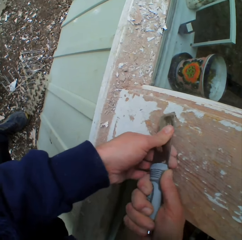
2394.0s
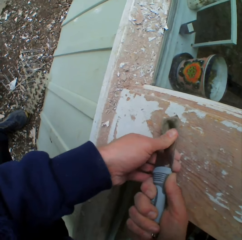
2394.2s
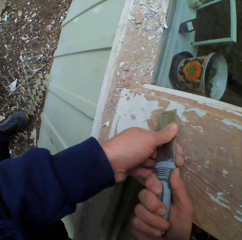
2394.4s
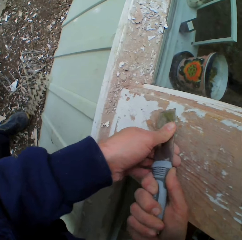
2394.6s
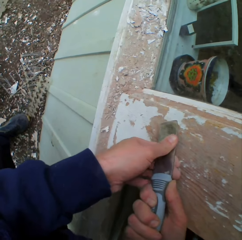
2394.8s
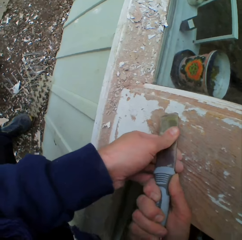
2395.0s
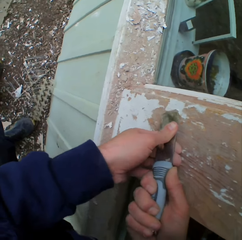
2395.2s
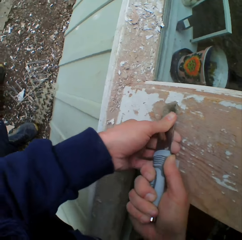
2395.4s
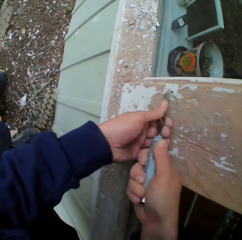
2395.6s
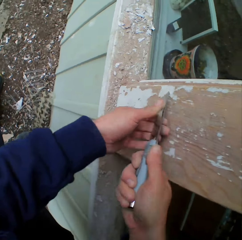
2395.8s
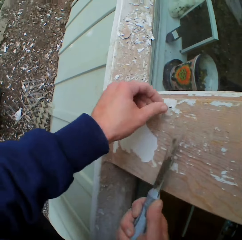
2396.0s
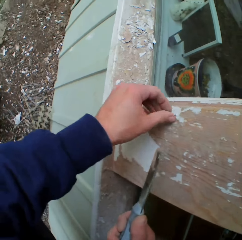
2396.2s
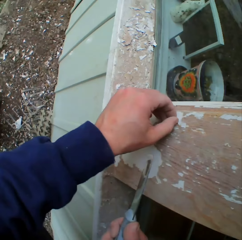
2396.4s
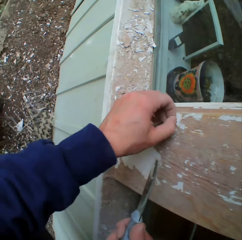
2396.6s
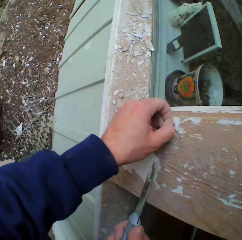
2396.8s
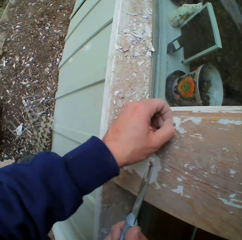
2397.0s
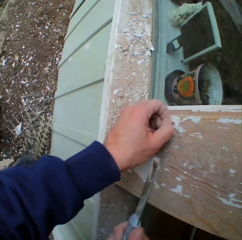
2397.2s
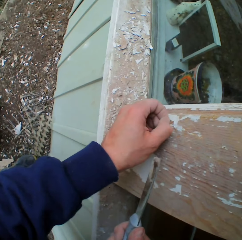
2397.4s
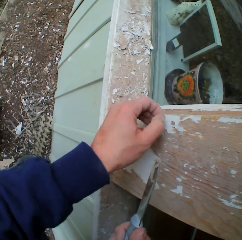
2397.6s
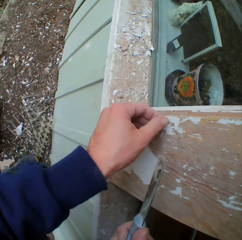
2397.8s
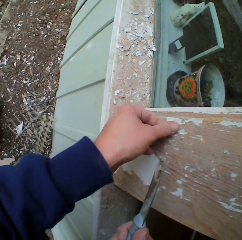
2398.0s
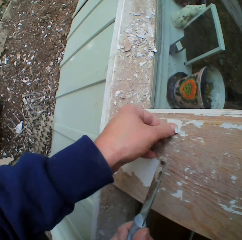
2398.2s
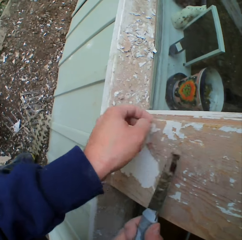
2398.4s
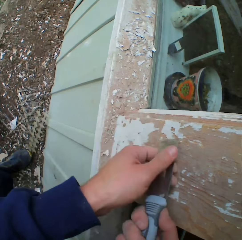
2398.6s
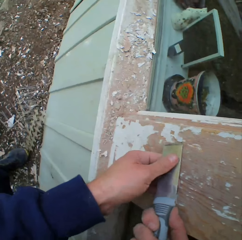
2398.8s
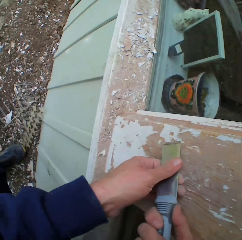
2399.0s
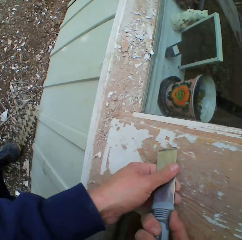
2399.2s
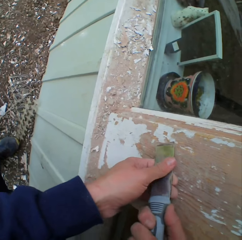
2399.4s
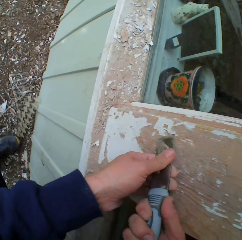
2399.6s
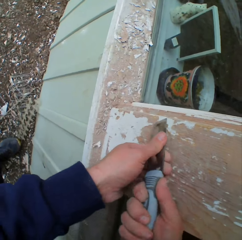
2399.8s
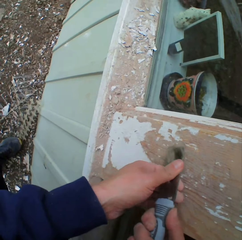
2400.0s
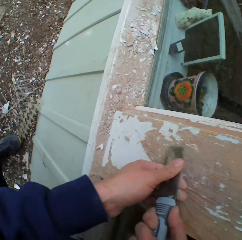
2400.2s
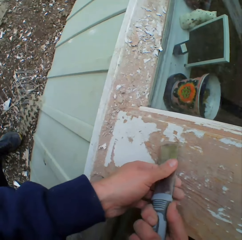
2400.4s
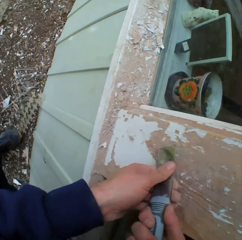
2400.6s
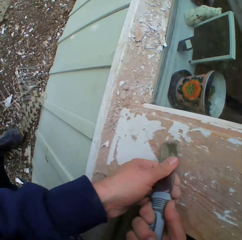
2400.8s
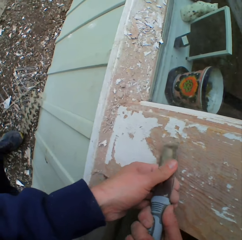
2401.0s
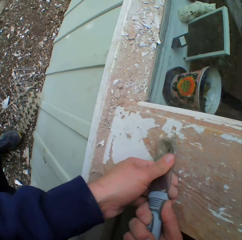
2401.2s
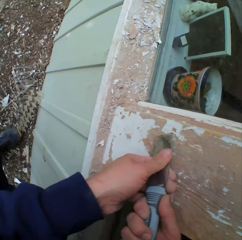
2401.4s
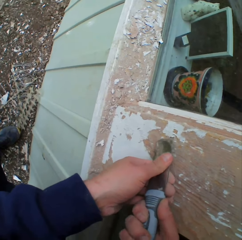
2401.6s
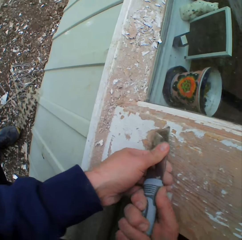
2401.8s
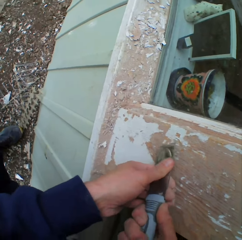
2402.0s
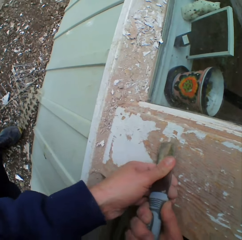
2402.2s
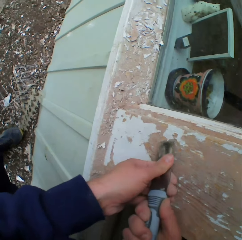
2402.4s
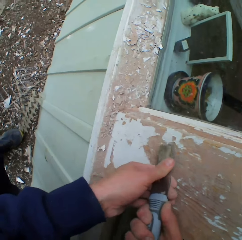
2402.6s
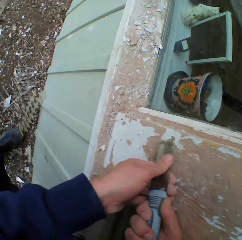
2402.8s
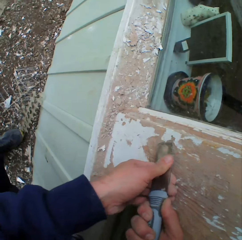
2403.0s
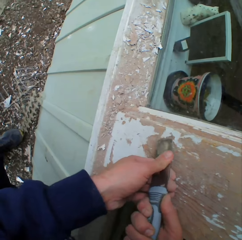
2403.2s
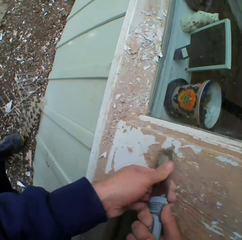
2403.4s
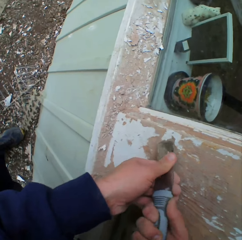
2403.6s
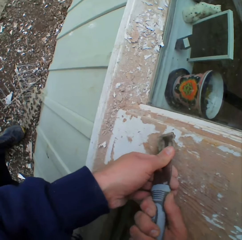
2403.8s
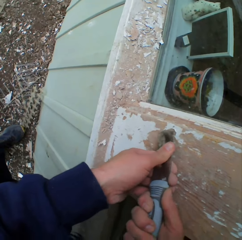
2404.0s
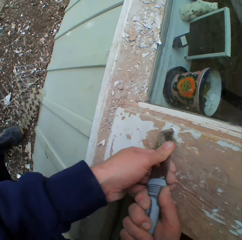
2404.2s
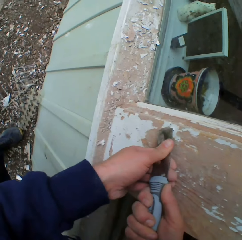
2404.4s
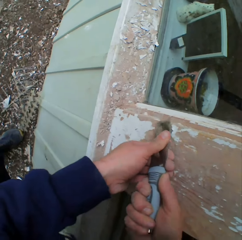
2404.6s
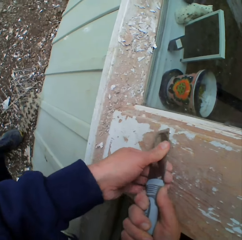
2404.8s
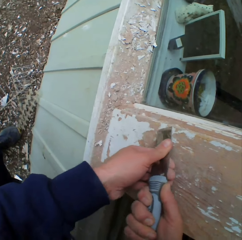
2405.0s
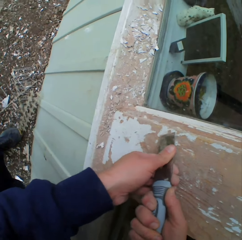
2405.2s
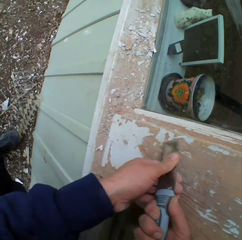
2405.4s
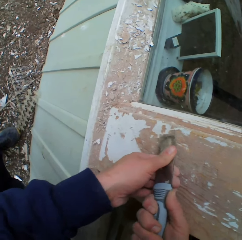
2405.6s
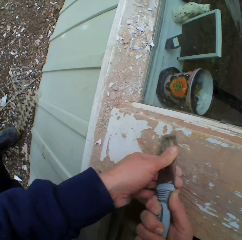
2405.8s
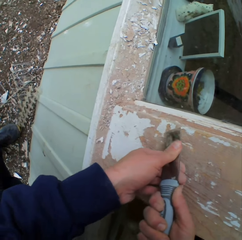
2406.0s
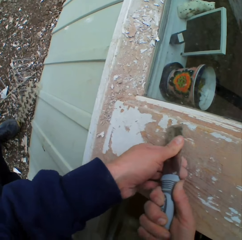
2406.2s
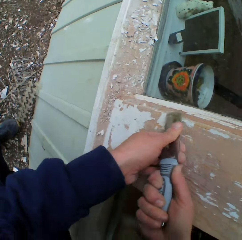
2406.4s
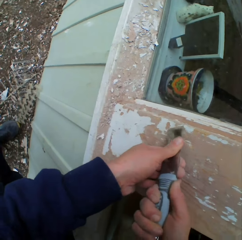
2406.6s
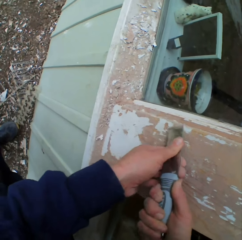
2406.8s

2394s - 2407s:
The camera wearer touches the surface. He removes the dried paint with his hand. He scrapes the surface. He removes the dried paint on the wall with a chisel.

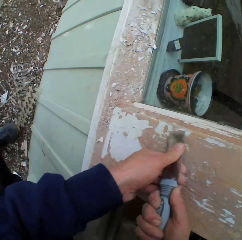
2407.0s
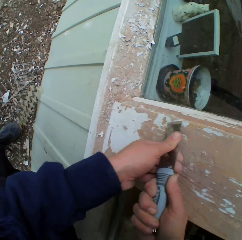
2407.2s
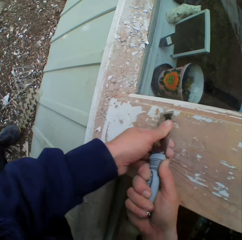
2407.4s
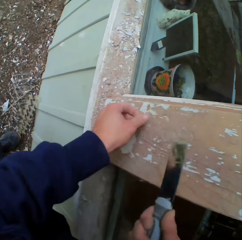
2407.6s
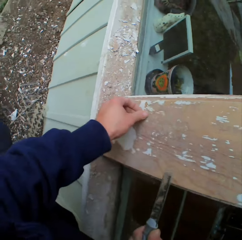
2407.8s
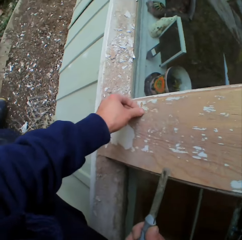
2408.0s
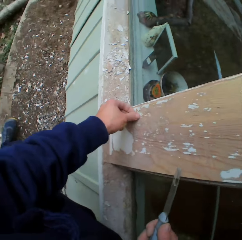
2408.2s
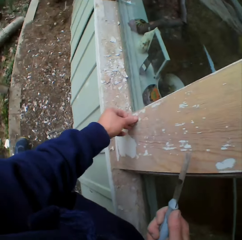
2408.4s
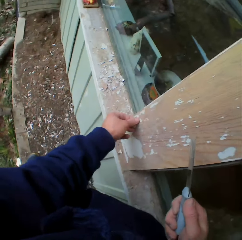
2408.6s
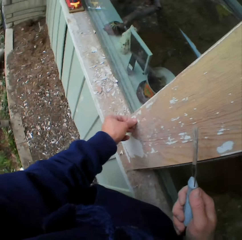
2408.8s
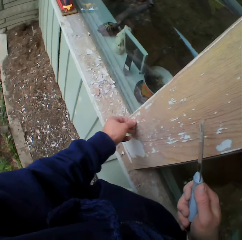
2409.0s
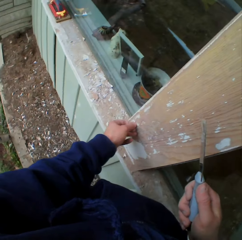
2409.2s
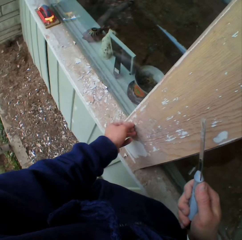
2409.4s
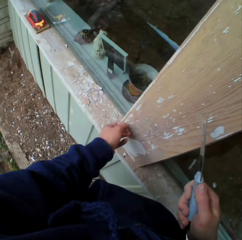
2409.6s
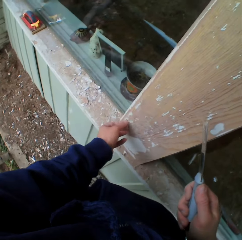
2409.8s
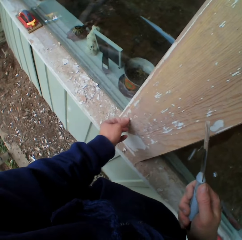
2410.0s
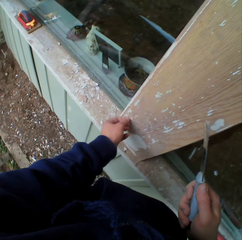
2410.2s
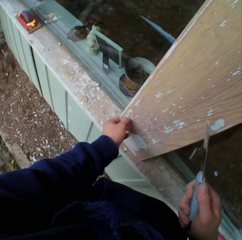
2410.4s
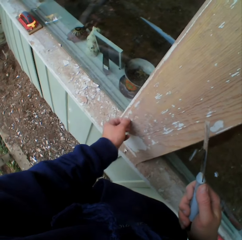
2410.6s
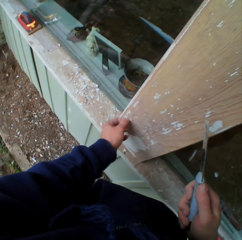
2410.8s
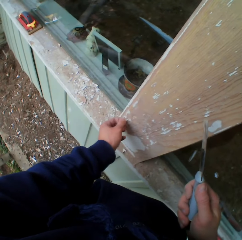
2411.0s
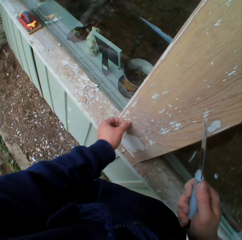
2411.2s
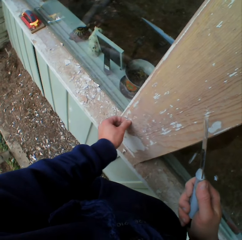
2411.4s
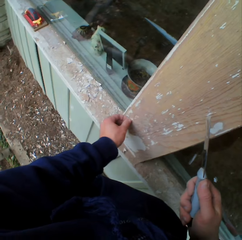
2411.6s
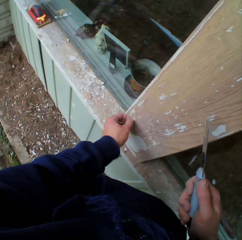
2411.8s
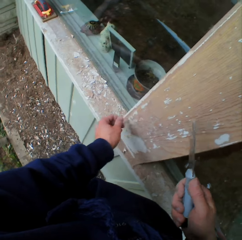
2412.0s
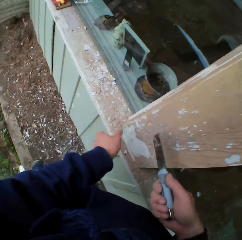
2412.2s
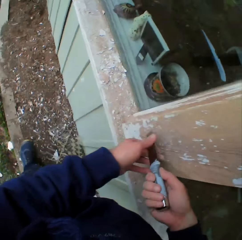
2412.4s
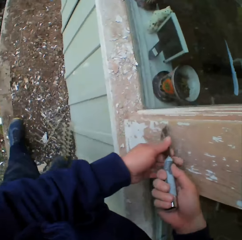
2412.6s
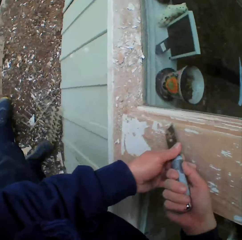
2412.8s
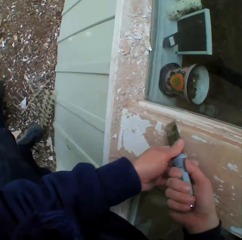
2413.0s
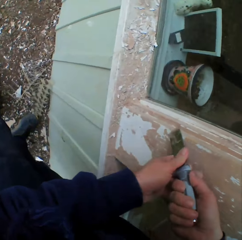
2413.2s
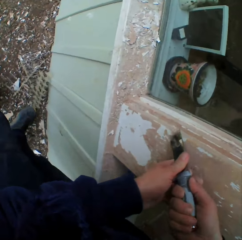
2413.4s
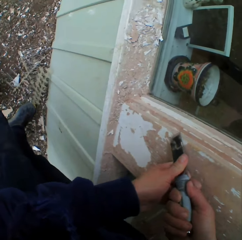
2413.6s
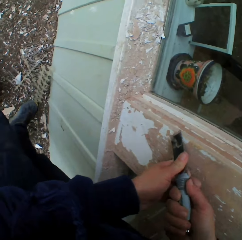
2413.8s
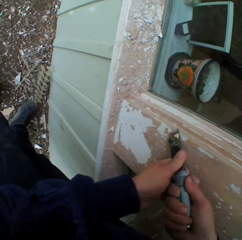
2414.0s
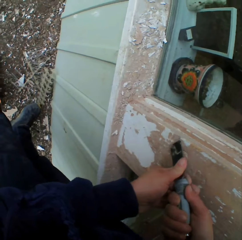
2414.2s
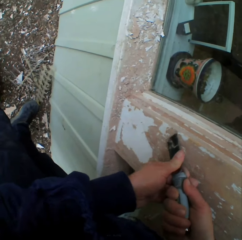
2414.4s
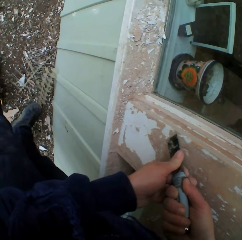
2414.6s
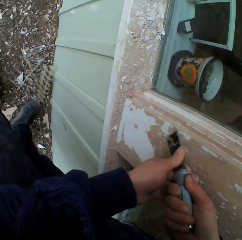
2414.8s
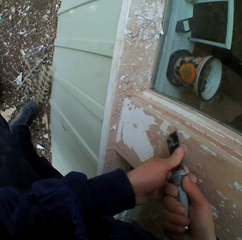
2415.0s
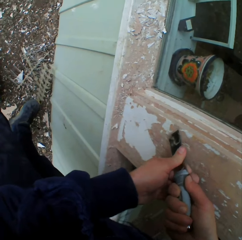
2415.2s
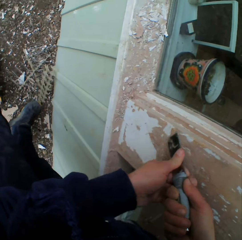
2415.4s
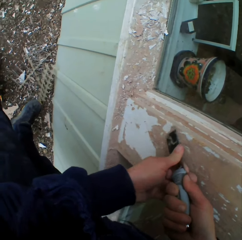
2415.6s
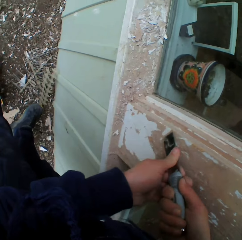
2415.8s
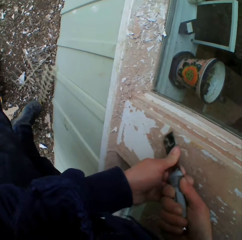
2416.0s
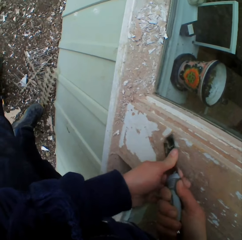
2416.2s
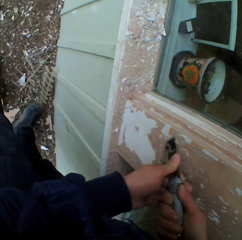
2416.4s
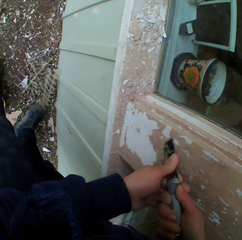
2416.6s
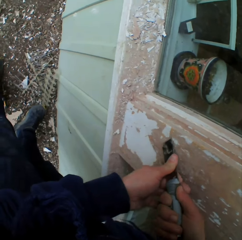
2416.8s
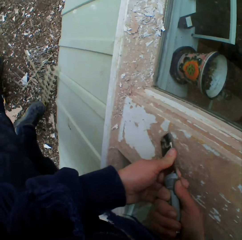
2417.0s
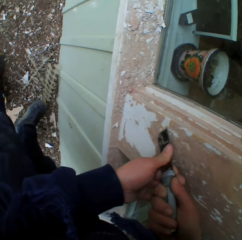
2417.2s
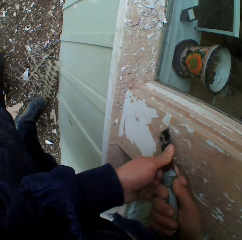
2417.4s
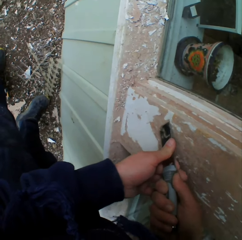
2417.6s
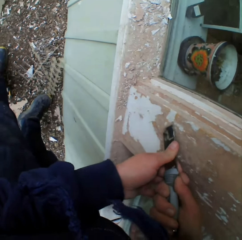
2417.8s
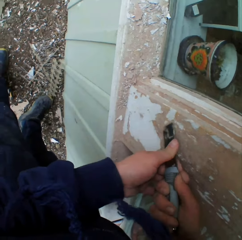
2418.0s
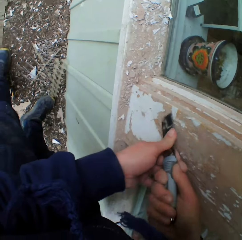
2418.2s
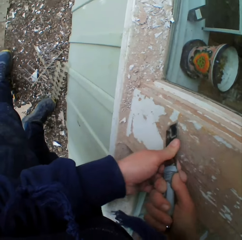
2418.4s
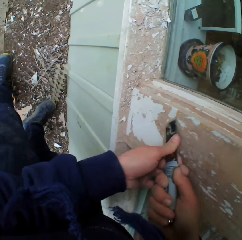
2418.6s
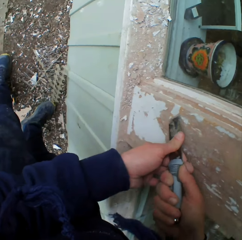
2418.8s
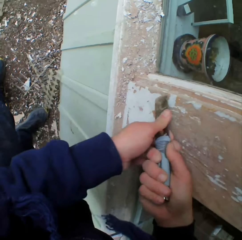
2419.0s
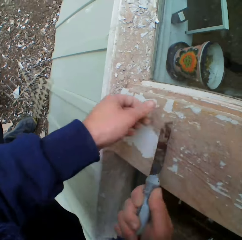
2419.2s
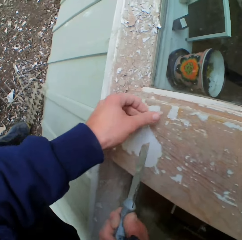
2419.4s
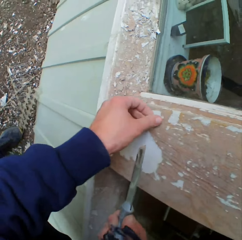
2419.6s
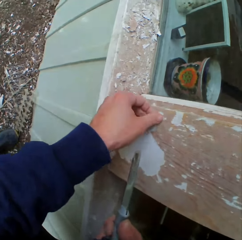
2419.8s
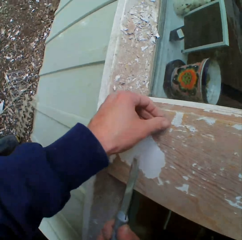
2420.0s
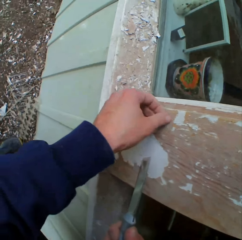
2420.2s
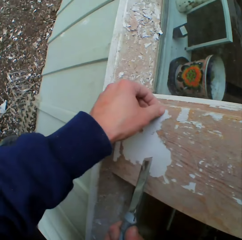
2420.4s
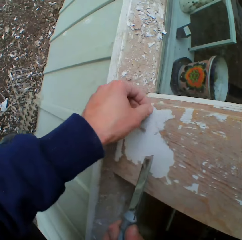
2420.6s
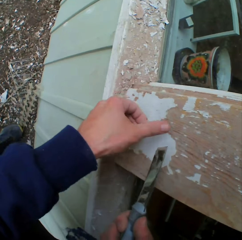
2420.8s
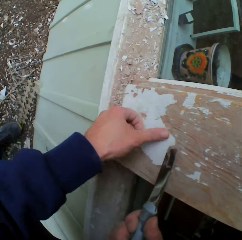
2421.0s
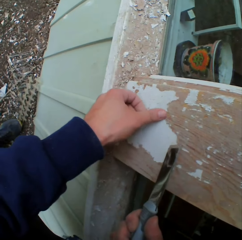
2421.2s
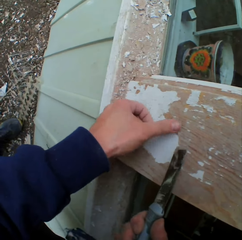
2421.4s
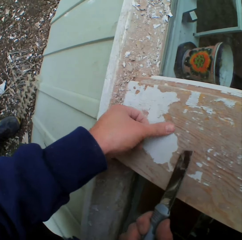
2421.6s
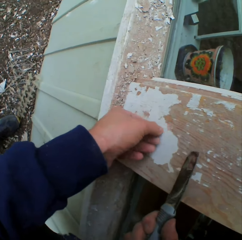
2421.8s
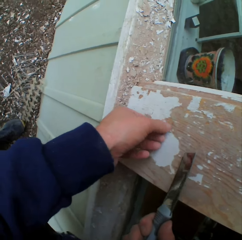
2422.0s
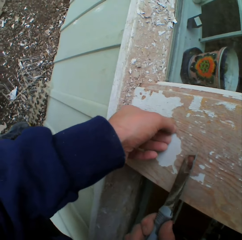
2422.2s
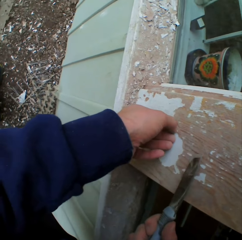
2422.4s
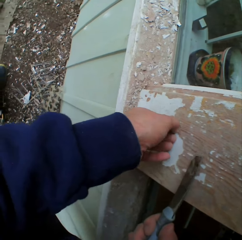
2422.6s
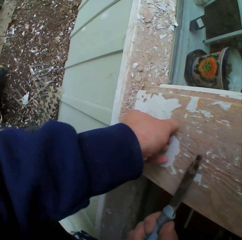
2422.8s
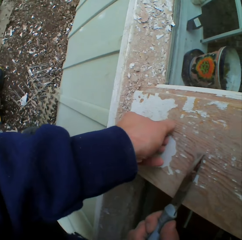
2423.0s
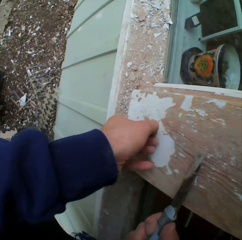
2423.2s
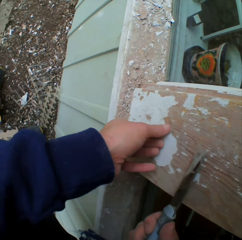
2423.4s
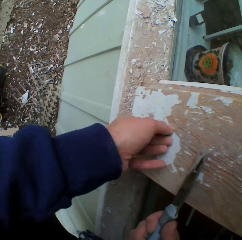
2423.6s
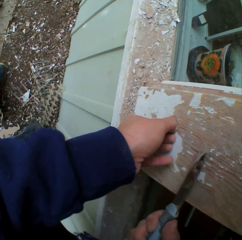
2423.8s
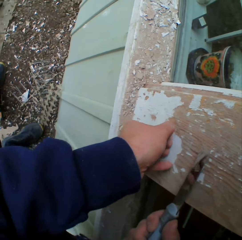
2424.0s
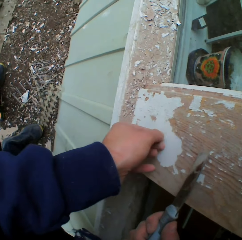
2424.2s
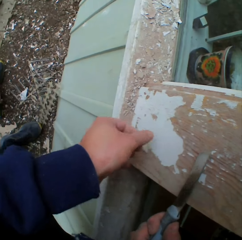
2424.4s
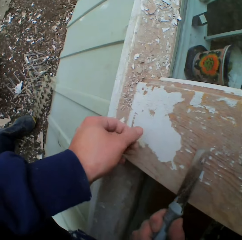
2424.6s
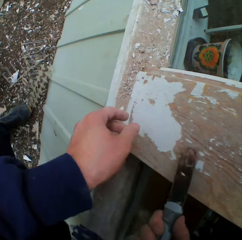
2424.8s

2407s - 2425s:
The camera wearer touches the surface. He removes the dried paint with his hand. He scrapes the surface. He removes the dried paint on the wall with a chisel. He touches the surface. He removes the dried paint with his hand.
